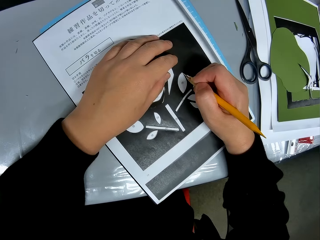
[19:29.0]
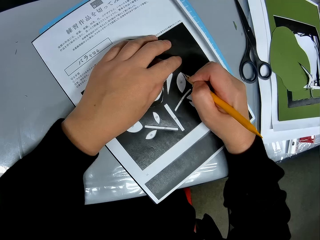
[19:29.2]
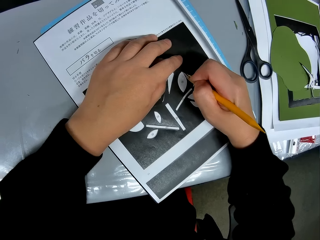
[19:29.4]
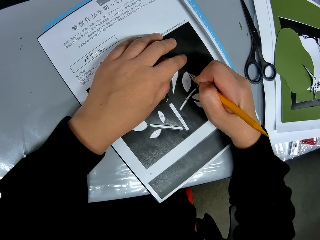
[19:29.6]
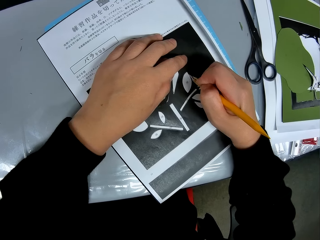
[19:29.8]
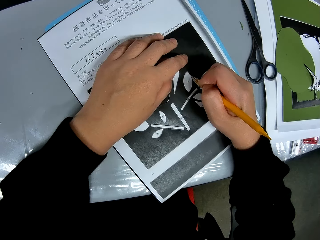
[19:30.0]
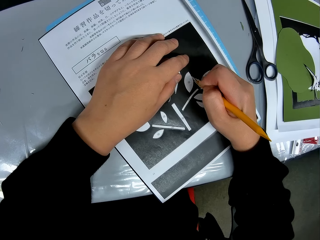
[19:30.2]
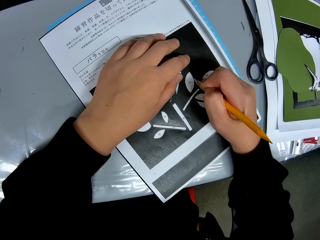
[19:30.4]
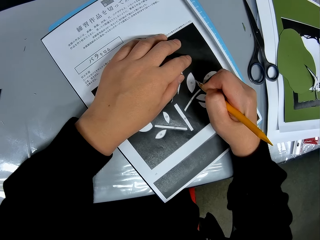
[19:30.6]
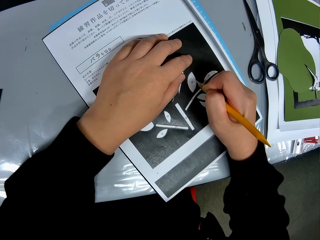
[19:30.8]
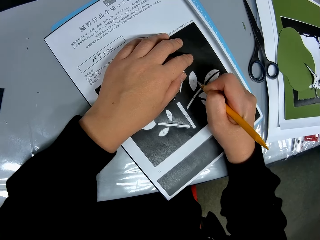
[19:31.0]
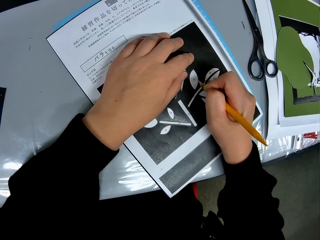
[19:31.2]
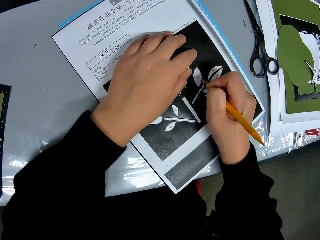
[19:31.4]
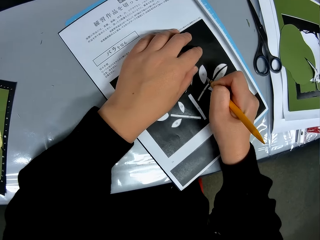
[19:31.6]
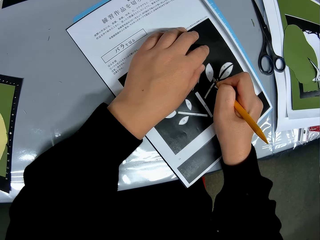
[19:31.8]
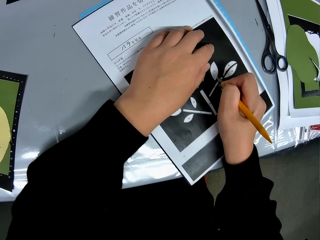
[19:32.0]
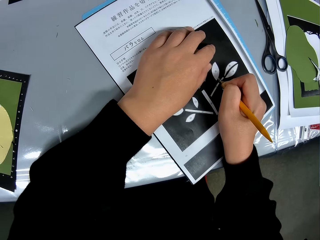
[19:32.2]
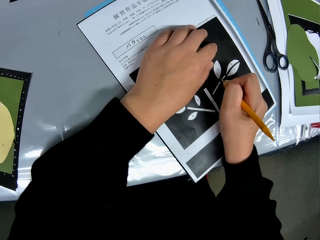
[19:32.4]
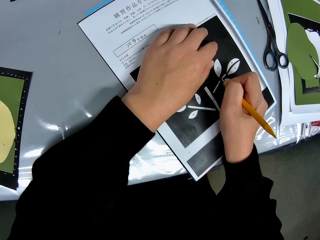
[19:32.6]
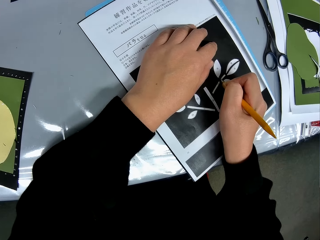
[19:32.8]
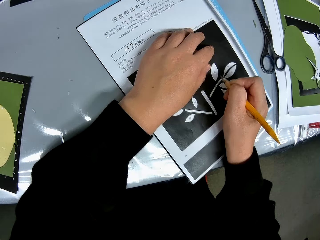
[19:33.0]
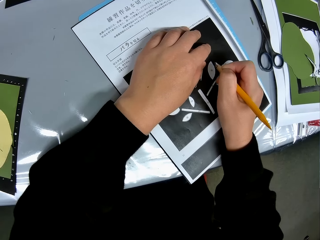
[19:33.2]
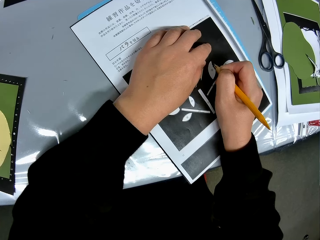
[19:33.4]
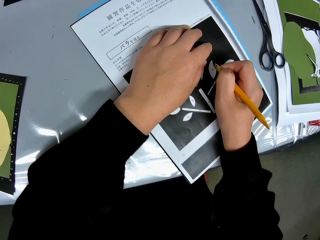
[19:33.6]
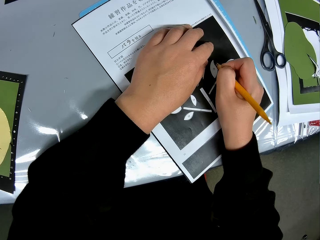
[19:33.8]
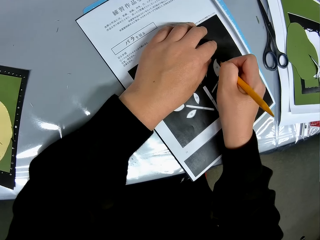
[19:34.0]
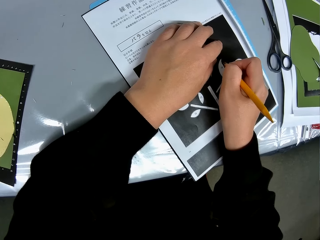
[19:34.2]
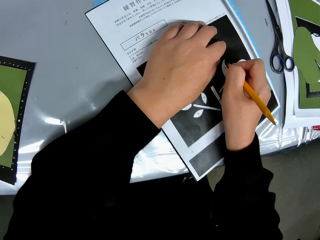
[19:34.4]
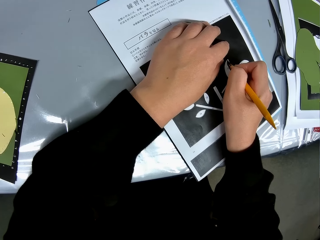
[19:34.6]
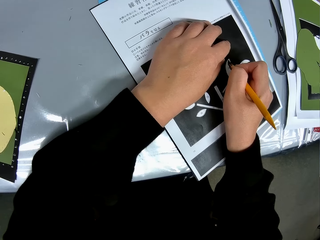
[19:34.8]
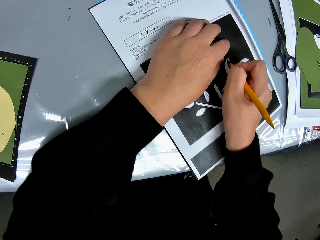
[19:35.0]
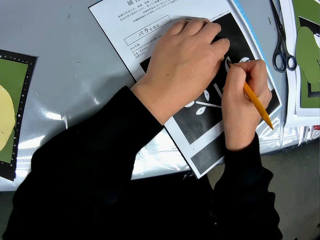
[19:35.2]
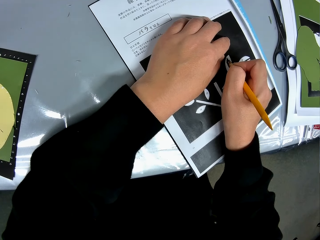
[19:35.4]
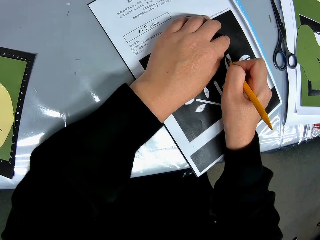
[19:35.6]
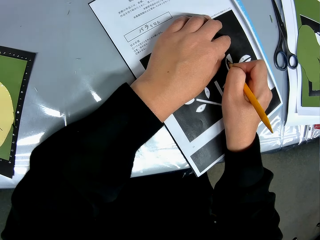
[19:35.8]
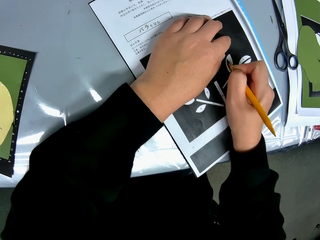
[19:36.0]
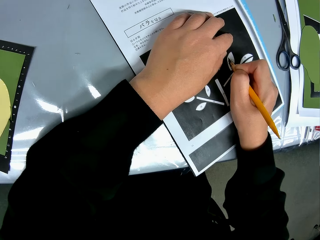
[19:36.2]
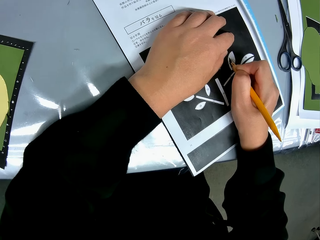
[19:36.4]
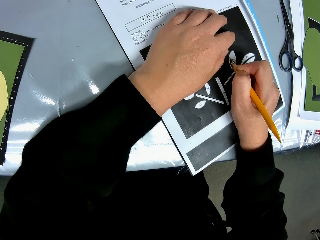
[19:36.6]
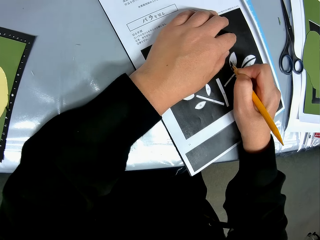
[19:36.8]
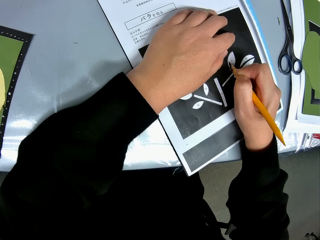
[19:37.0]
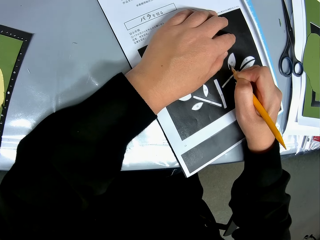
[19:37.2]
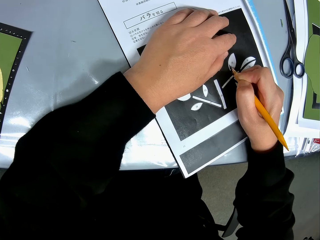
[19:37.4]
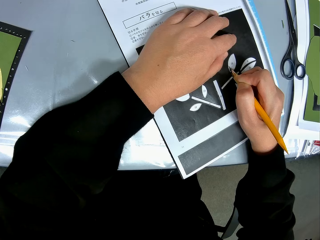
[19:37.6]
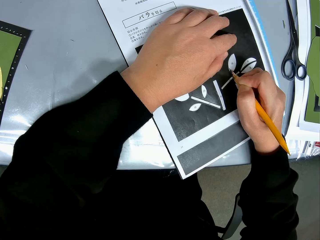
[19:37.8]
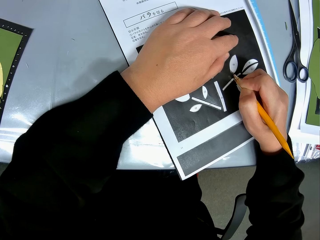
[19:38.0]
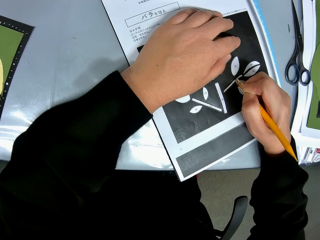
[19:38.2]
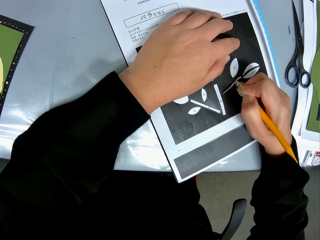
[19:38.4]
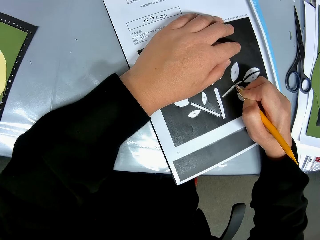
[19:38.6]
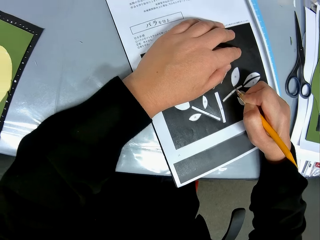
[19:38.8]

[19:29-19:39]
The camera wearer continues tracing the flower drawing on the paper with the craft knife.

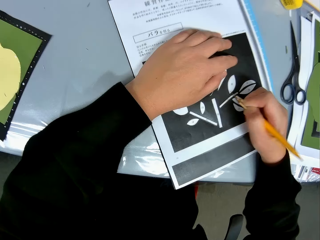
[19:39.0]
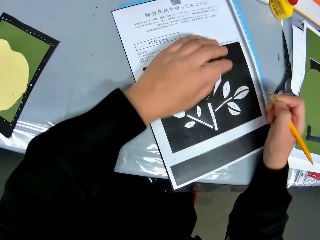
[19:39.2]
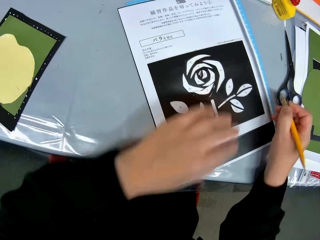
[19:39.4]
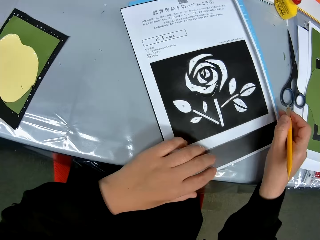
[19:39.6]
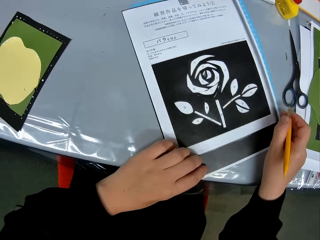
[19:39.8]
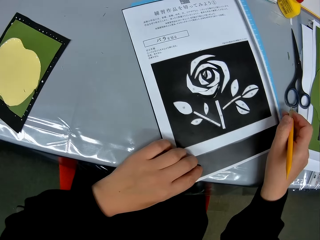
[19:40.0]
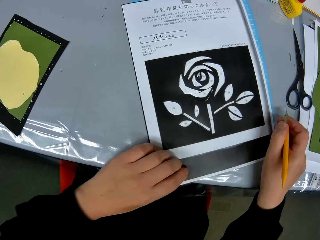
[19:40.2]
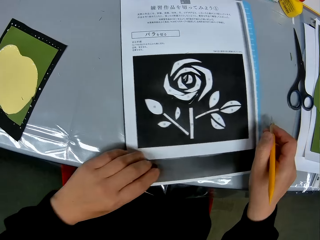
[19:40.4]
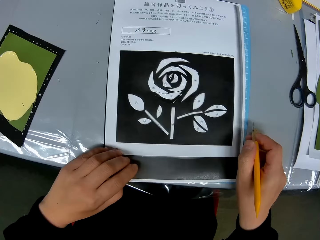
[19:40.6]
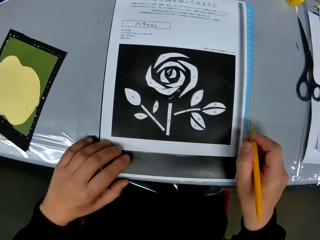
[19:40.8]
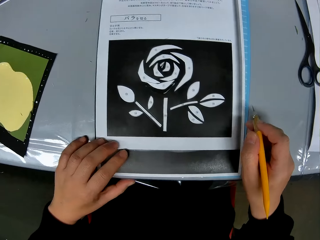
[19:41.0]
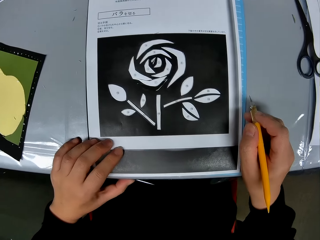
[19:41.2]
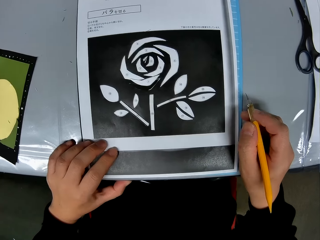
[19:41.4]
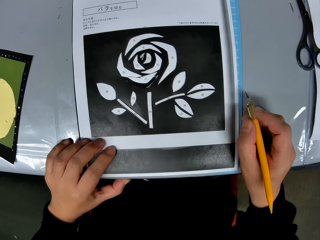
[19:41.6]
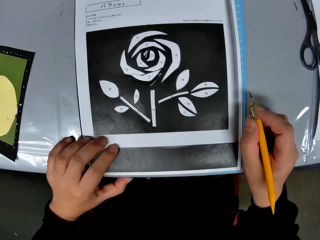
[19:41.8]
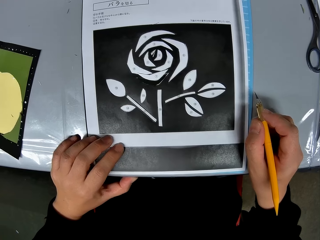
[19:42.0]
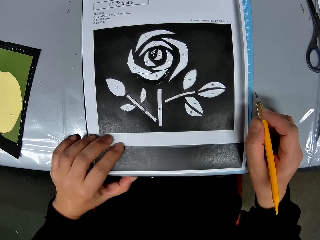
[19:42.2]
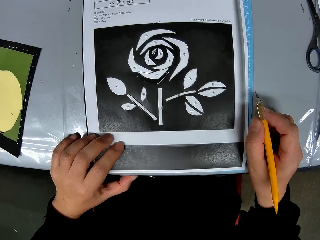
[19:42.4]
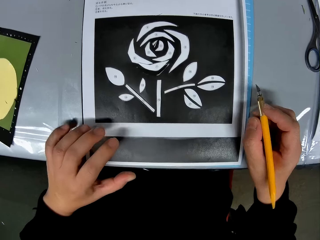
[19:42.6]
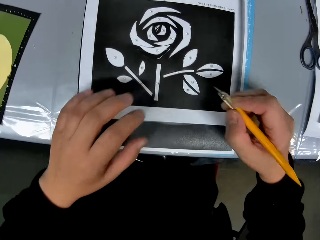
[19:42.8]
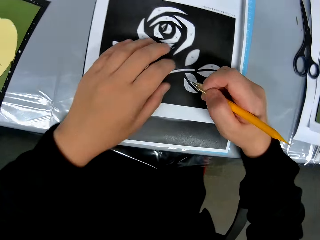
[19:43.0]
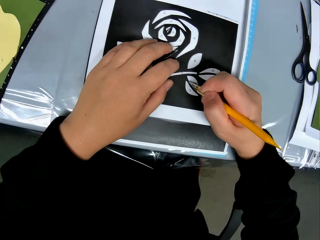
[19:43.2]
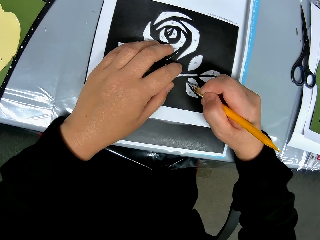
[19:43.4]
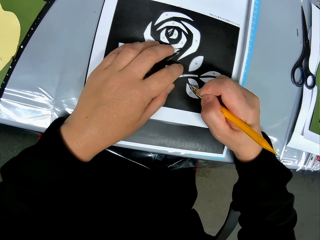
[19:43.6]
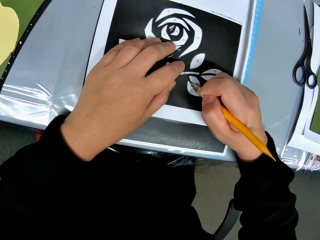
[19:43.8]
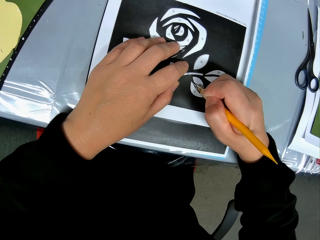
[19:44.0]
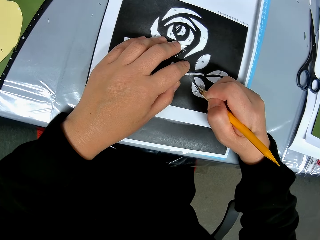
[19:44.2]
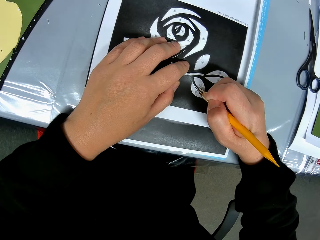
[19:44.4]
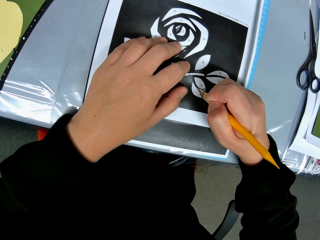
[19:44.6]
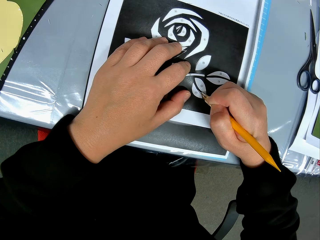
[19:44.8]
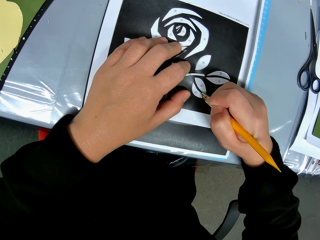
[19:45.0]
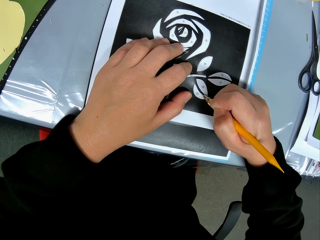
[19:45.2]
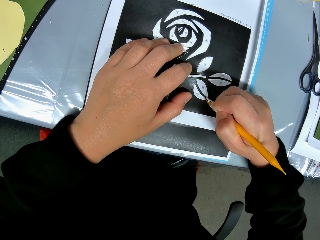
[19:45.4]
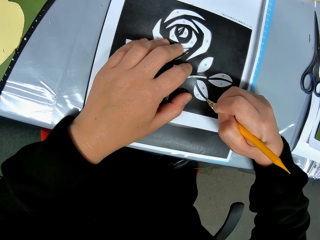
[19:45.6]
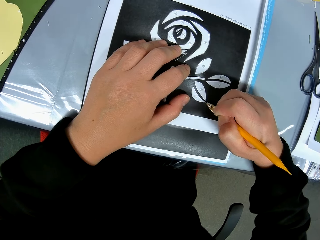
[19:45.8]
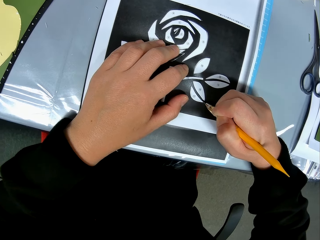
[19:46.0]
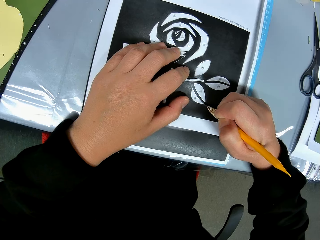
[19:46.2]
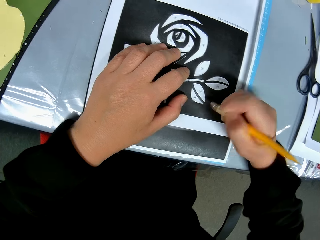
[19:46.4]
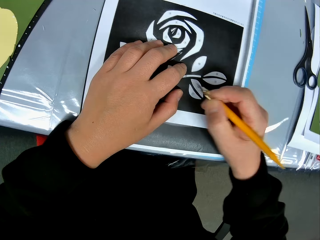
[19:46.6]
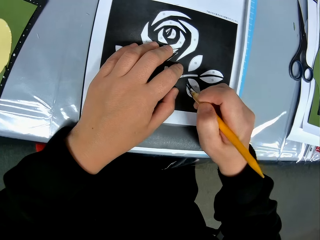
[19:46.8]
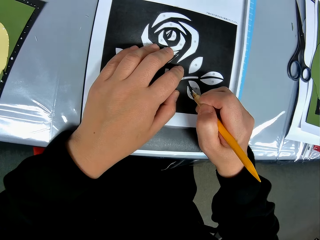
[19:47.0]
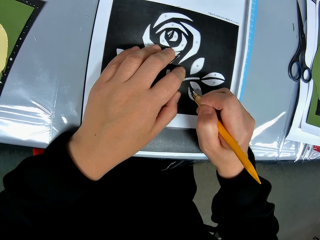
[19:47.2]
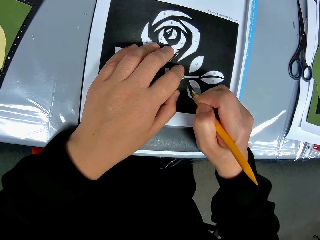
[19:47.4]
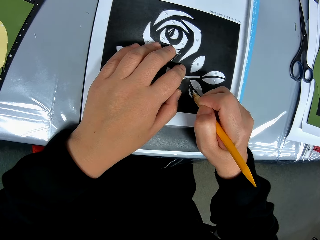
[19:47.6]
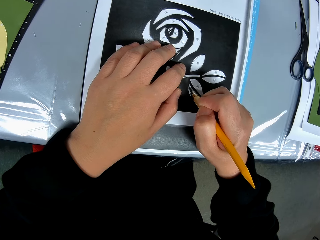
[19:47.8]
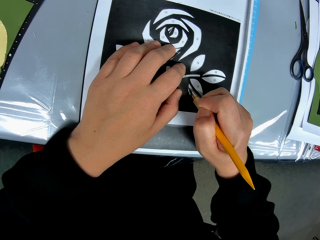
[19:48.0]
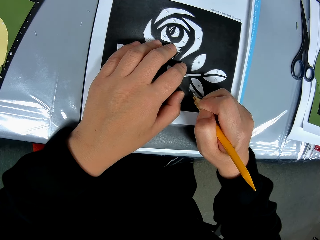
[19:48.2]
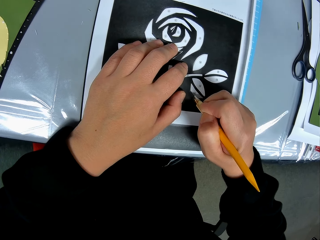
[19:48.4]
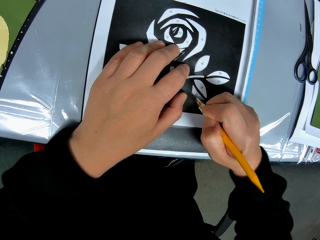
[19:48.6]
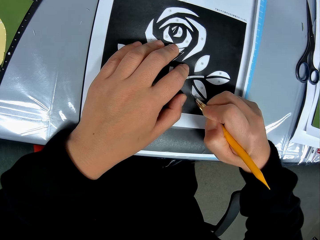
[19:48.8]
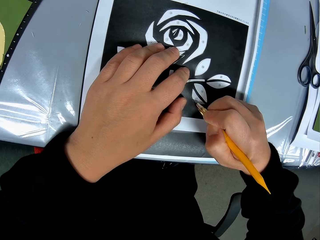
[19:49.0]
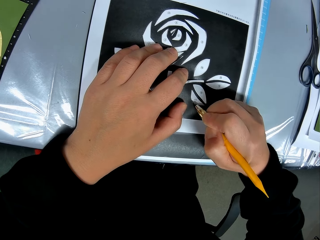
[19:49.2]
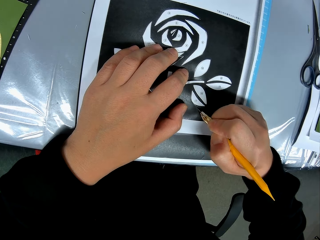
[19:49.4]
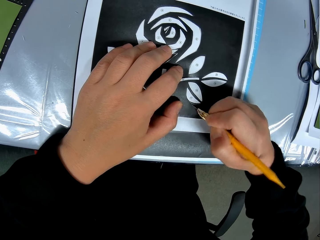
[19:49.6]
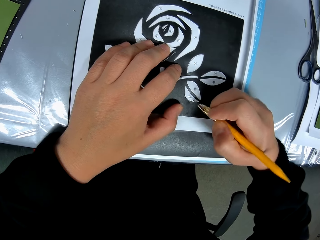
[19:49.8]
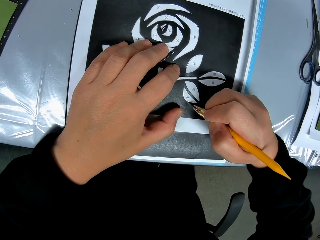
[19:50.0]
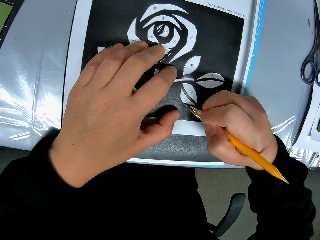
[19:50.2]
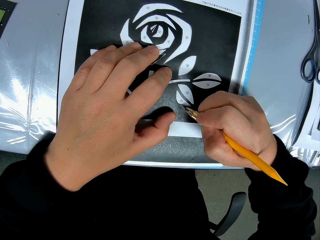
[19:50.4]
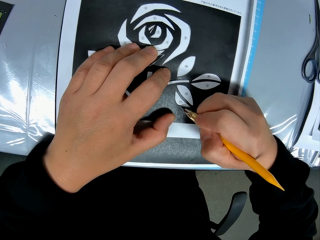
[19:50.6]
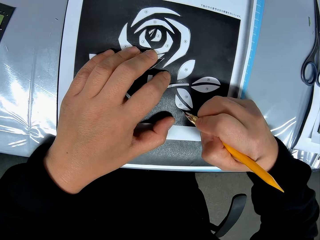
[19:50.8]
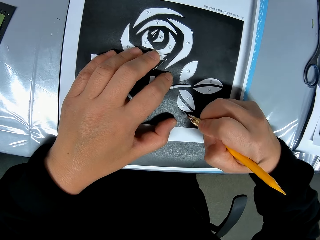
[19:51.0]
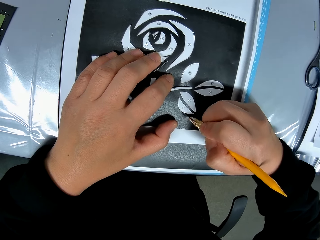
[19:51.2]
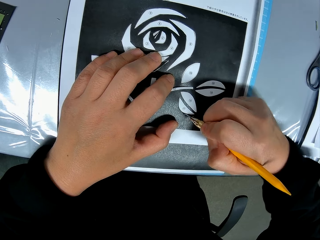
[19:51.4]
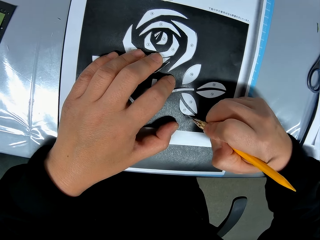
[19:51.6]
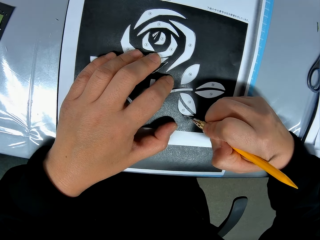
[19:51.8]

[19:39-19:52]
The camera wearer adjusts the position of the paper on the table again. They turn the flower sketch round. They check the accuracy of the drawing on the table. They continue tracing the drawing on the paper with the craft knife.
